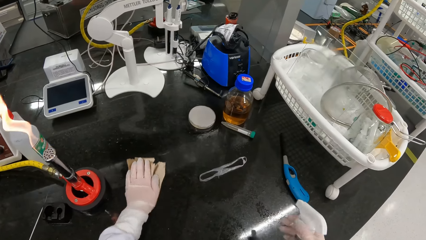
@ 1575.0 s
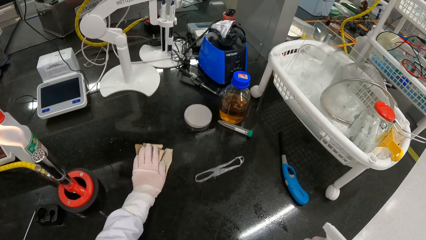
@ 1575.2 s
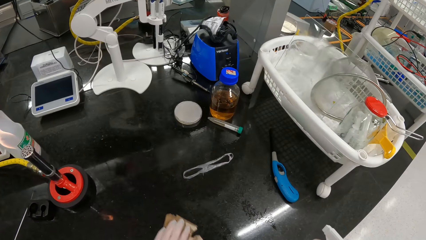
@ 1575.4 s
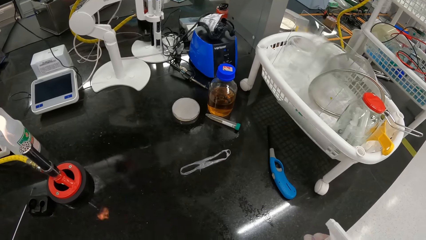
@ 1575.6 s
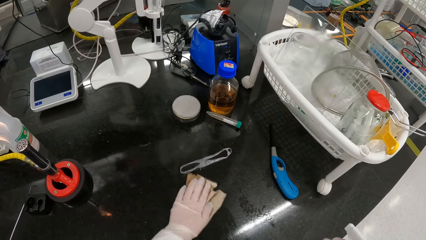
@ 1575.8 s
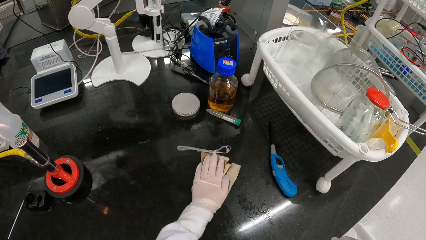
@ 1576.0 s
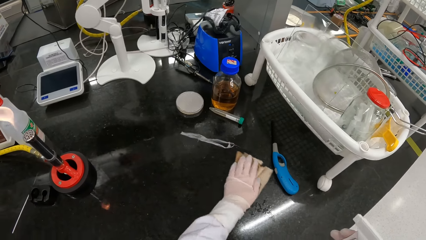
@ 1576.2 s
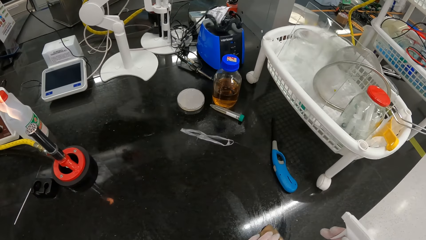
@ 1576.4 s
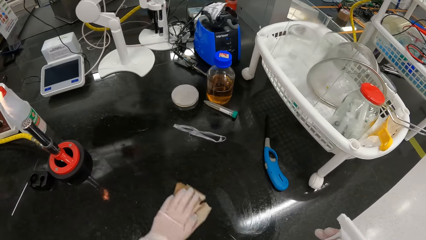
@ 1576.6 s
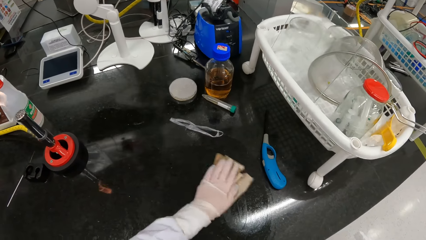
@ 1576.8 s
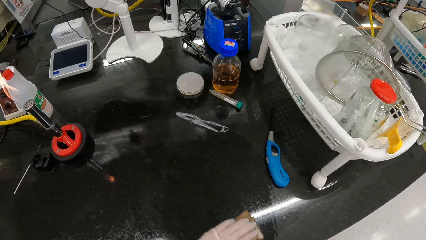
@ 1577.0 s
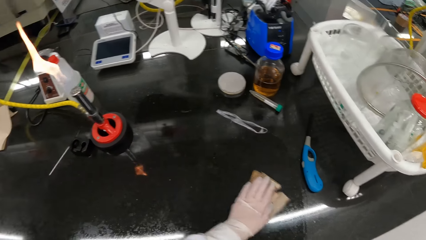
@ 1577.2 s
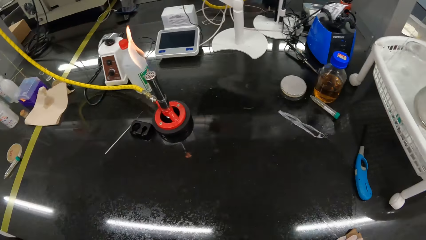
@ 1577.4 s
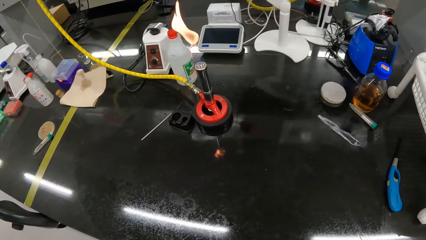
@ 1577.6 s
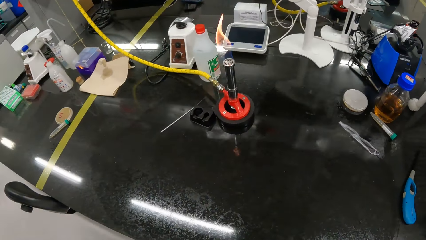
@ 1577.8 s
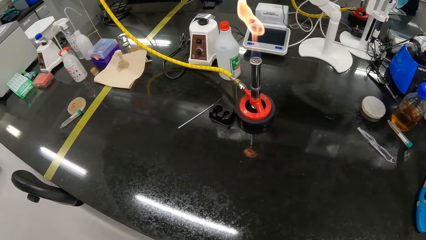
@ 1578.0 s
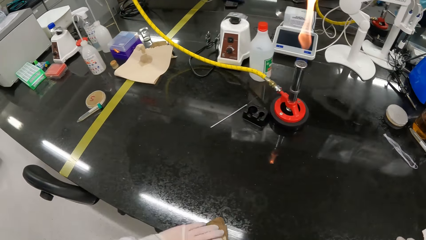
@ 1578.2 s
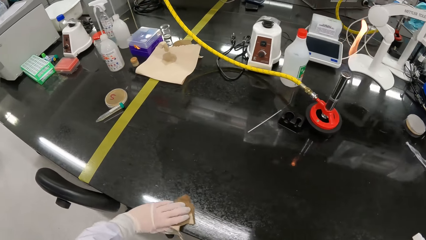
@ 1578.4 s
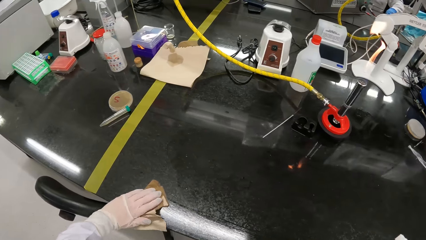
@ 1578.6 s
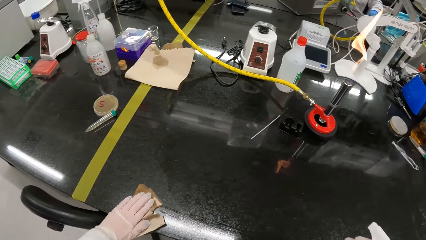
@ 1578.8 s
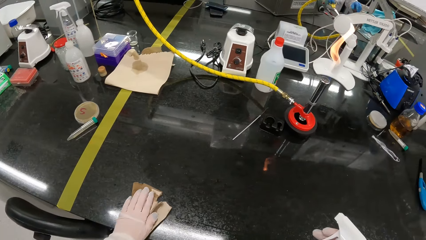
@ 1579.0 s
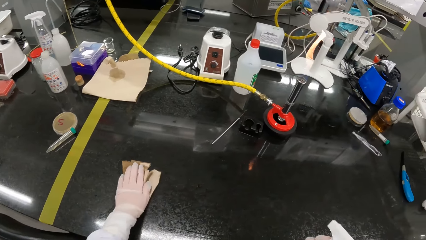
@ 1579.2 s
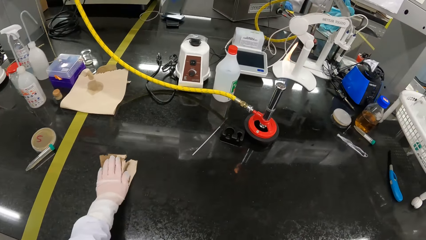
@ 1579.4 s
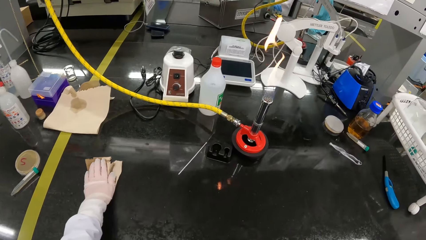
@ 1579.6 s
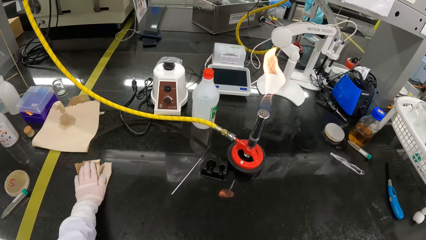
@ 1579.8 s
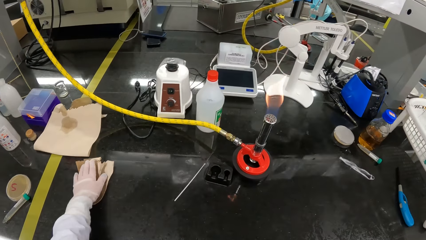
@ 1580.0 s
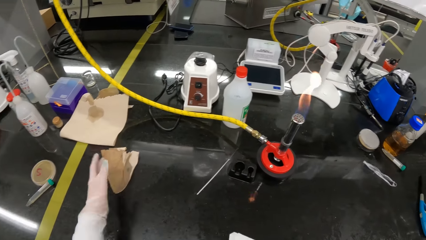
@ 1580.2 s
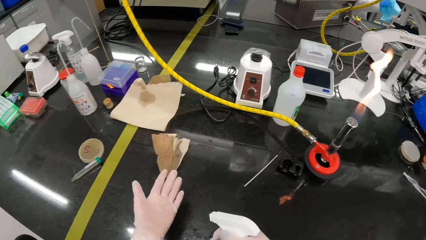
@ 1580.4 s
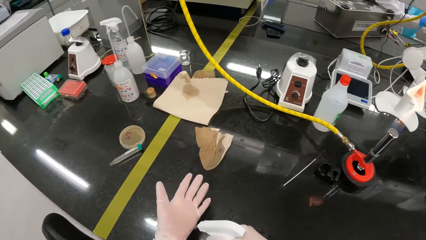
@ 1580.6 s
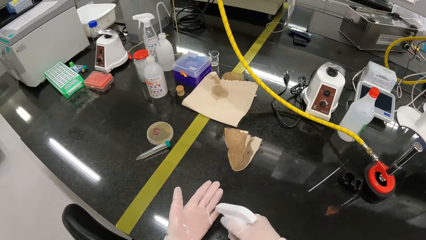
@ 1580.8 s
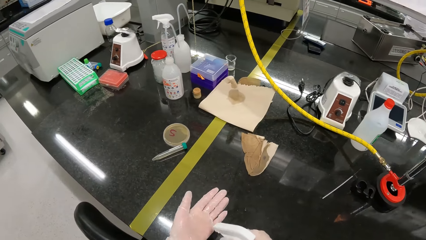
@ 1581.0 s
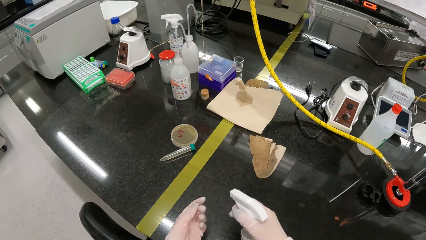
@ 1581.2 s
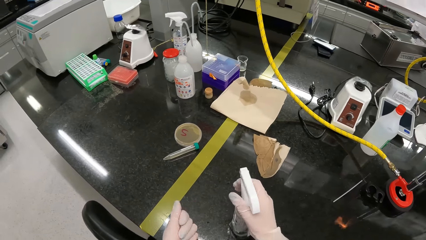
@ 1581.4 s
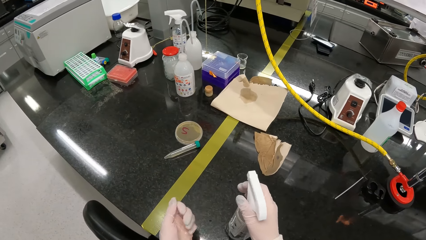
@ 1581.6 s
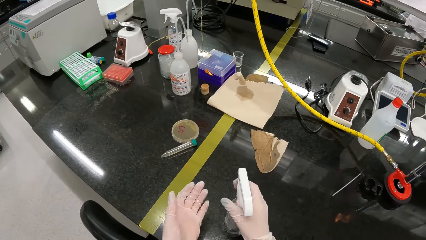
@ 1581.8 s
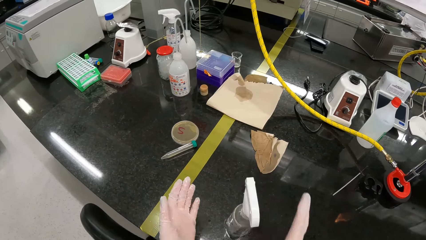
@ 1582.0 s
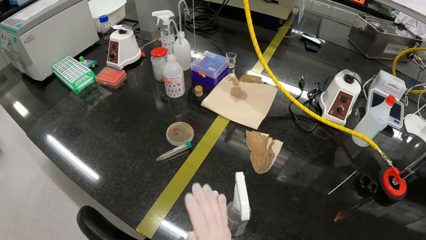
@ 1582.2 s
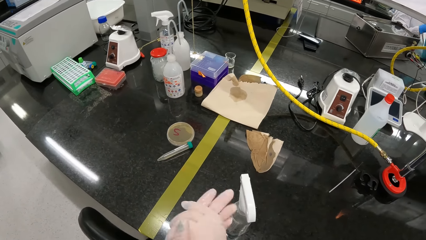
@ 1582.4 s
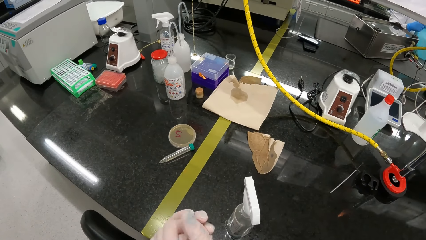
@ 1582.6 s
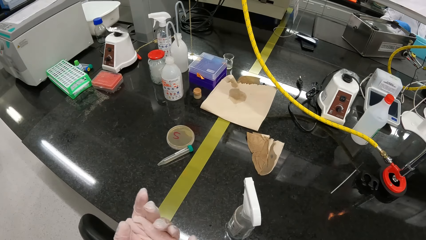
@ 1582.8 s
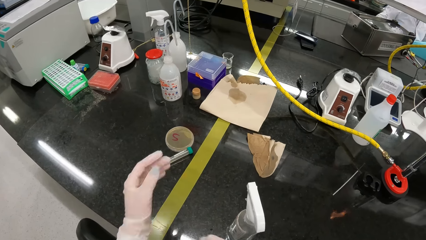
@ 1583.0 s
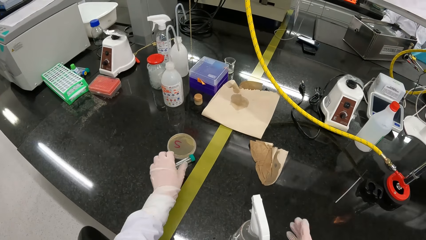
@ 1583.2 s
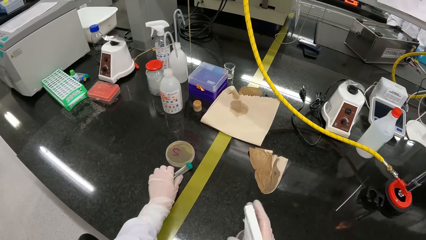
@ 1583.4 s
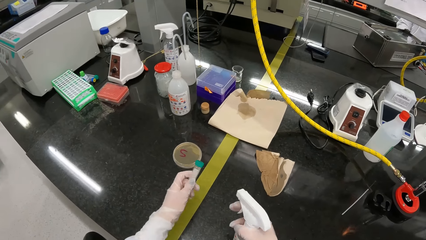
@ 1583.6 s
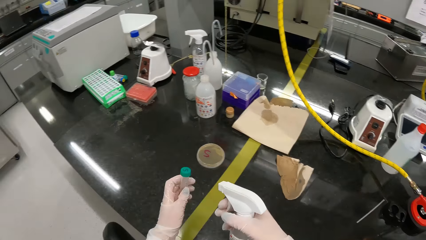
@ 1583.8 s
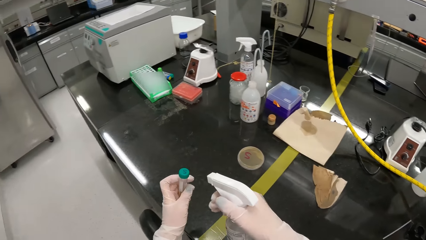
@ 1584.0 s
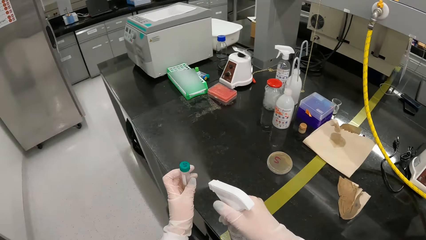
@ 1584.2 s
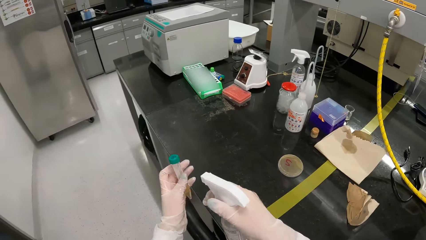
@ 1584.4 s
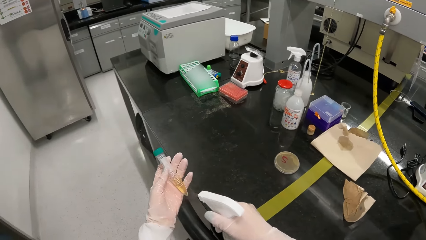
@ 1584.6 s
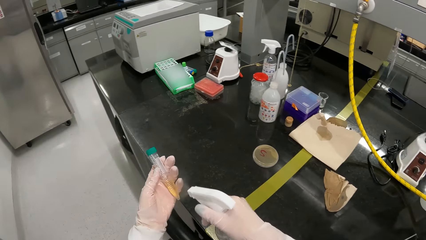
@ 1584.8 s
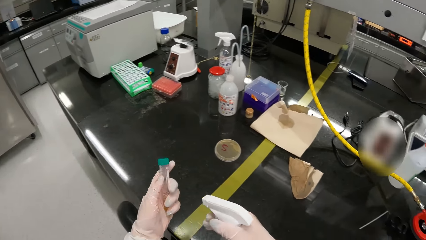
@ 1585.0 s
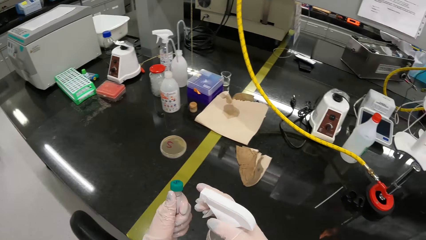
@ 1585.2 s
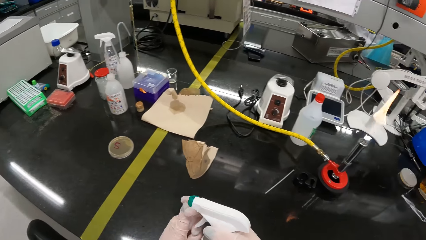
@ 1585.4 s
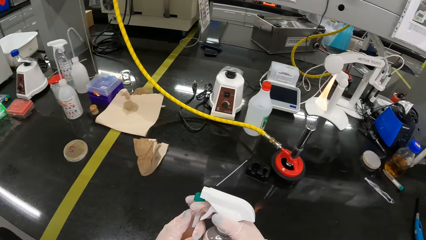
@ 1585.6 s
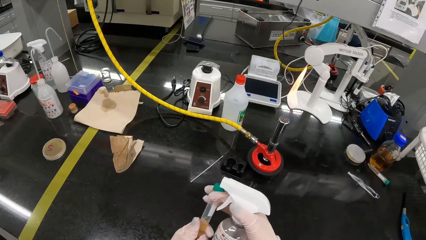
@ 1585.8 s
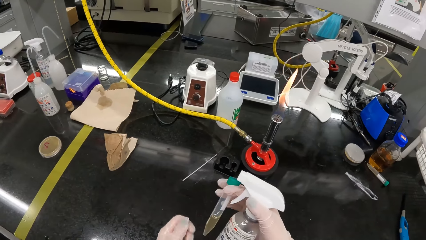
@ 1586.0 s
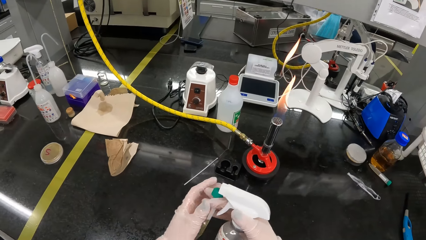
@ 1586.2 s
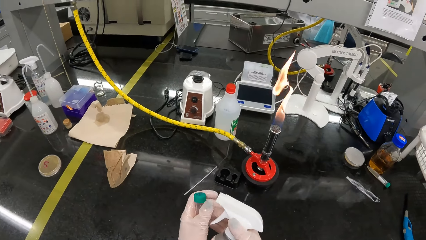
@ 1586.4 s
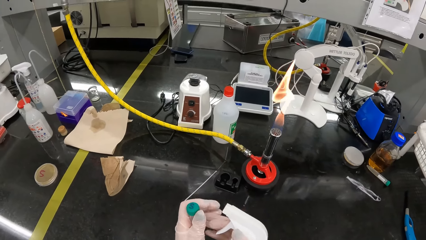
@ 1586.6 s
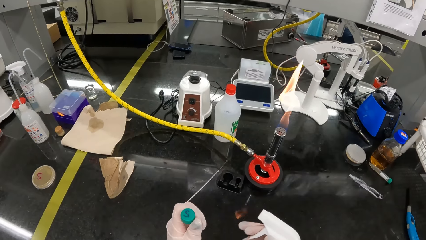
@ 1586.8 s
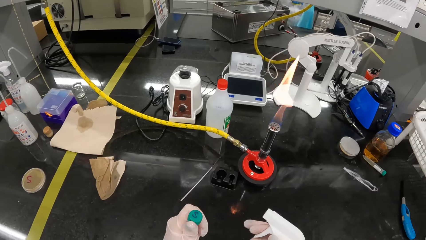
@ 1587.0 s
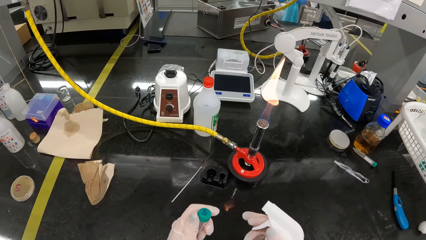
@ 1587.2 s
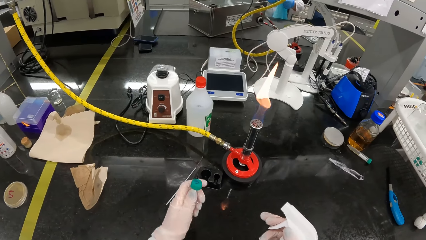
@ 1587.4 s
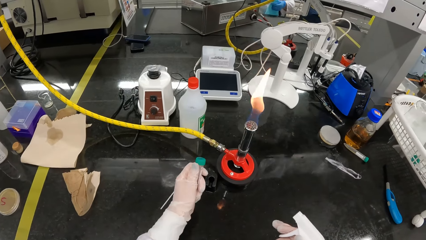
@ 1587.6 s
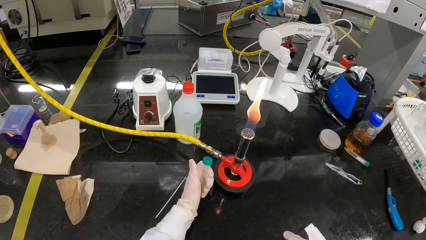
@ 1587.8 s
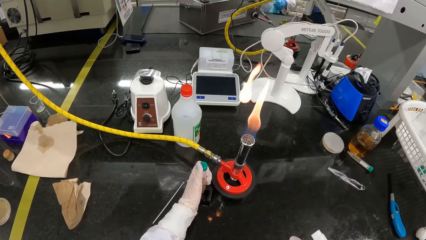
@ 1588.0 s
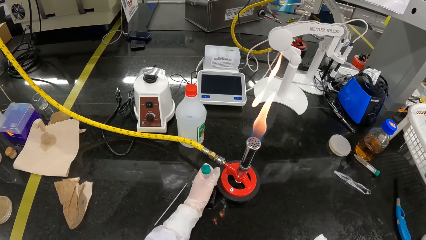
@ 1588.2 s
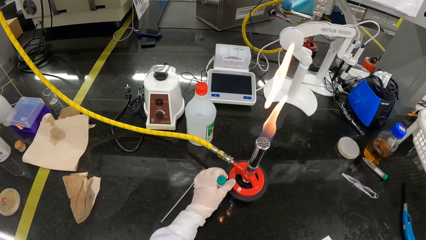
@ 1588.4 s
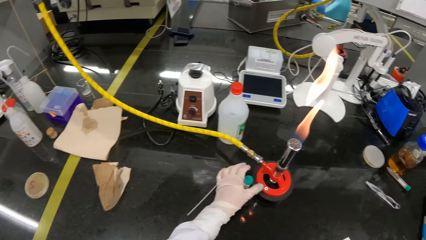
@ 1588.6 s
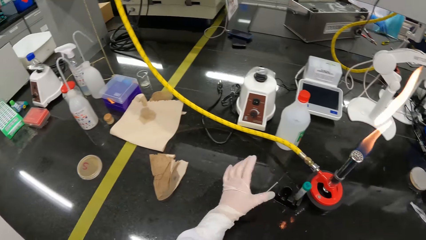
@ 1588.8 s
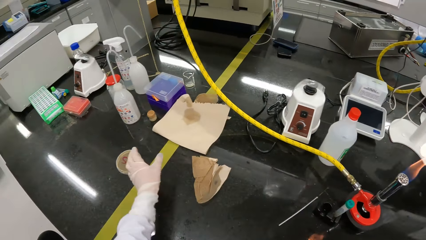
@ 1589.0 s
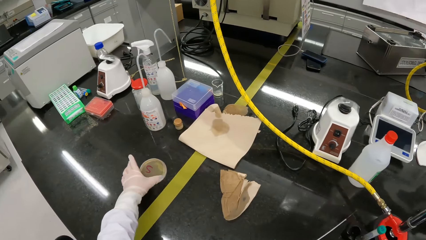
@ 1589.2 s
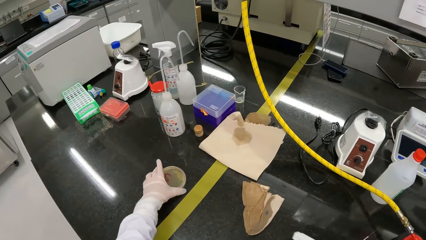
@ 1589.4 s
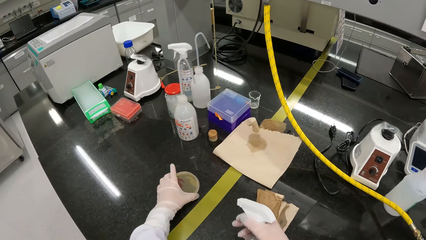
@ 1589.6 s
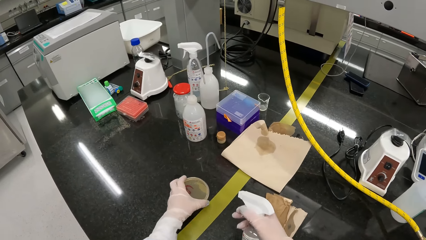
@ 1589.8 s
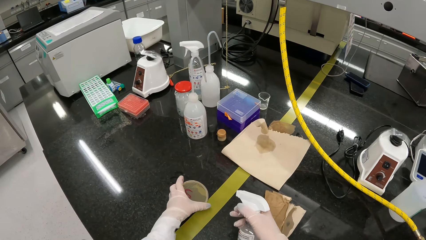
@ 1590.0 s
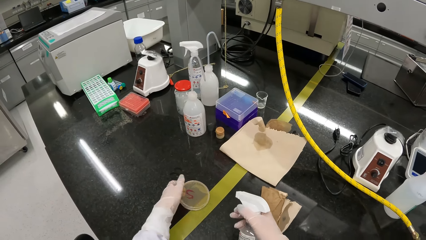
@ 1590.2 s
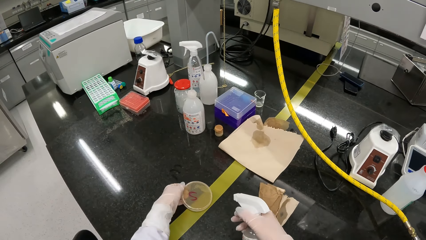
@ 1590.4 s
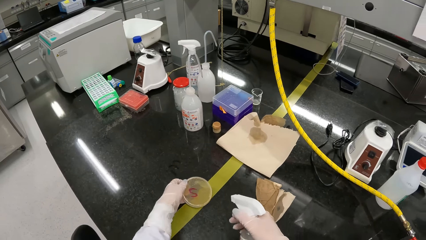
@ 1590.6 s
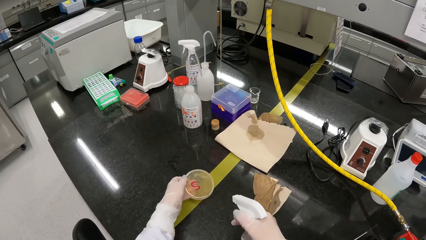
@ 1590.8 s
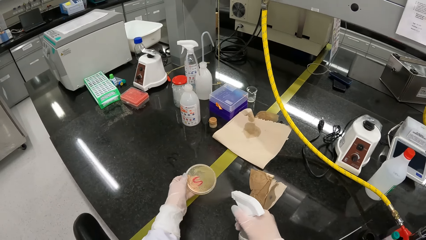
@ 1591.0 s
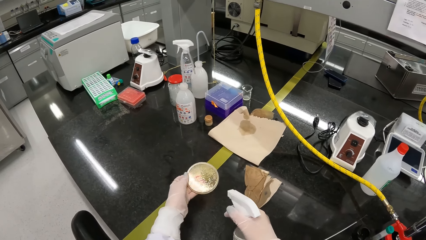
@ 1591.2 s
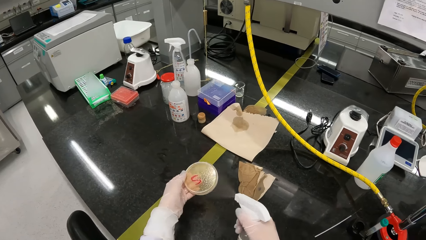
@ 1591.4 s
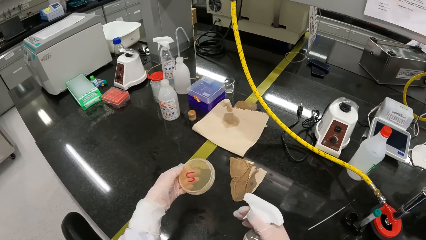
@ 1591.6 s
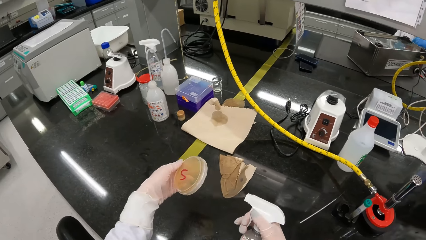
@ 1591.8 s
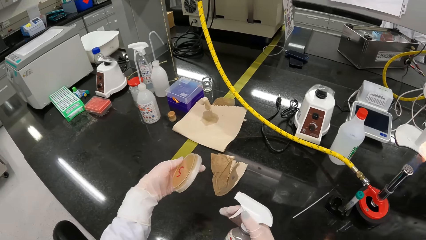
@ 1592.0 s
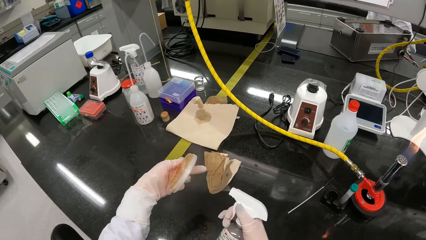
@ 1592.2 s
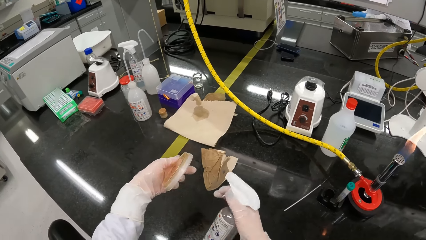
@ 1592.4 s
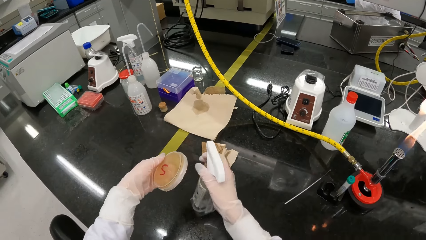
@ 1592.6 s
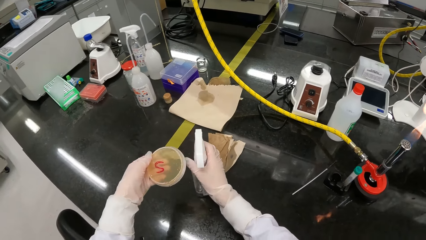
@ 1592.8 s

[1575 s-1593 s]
The camera wearer wipes the table with the tissue. She sterilizes her left hand with the bottle of alcohol in her right hand. She squeezes the alcohol in her left hand. She puts the spray on the table. She rubs both hands together. She picks up the vial from the counter with her left hand and picks up the bottle of alcohol from the counter with her right hand. She sterilizes the vial in her left hand with the bottle of alcohol with her right hand. She passes the vial from her left hand to her right hand. She wipes the vial in her right hand with her left hand. She picks the vial from her right hand with her left hand. She rubs the vial with her left hand. She drops the vial on the rack with her left hand. She picks up the petri dish of agar from the table with her left hand. She sterilizes the petri dish of agar with the bottle of alcohol in her right hand.
